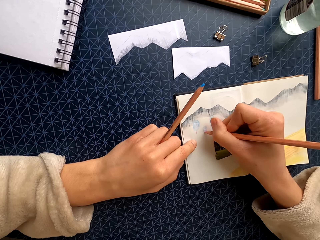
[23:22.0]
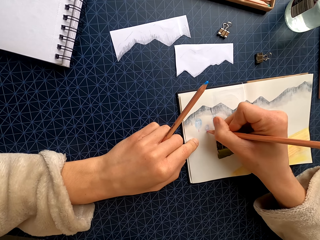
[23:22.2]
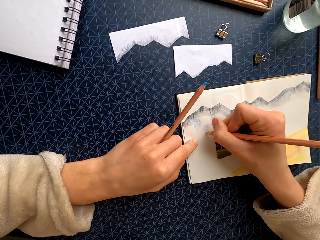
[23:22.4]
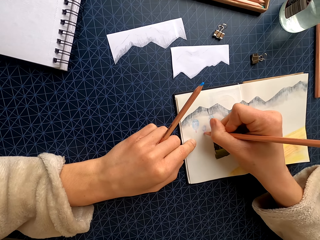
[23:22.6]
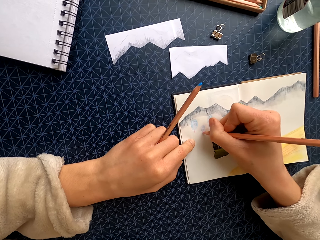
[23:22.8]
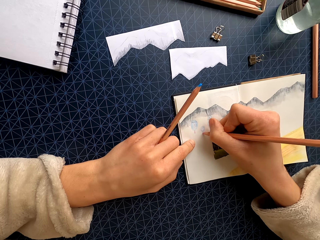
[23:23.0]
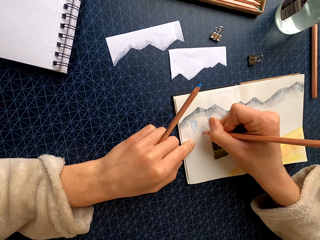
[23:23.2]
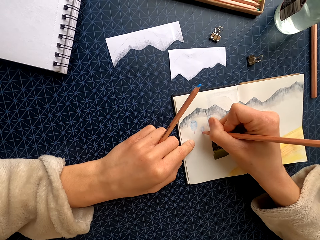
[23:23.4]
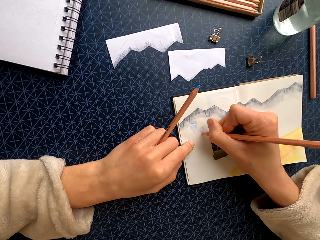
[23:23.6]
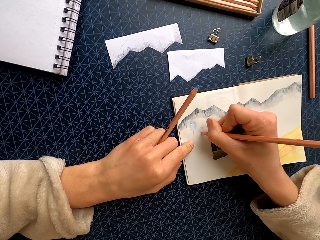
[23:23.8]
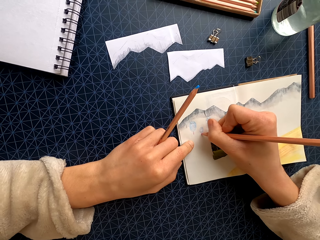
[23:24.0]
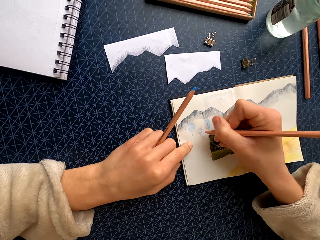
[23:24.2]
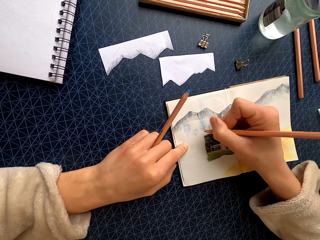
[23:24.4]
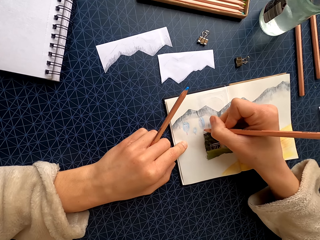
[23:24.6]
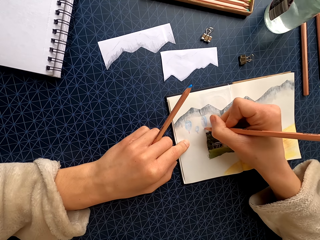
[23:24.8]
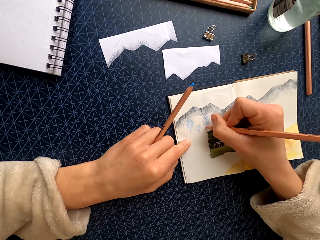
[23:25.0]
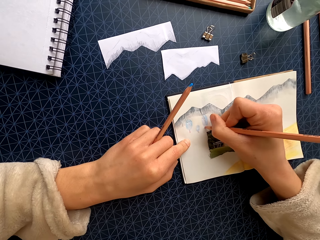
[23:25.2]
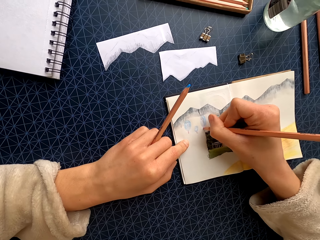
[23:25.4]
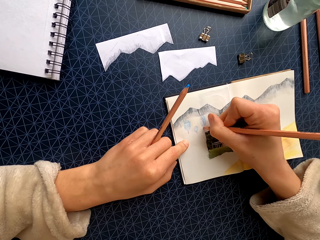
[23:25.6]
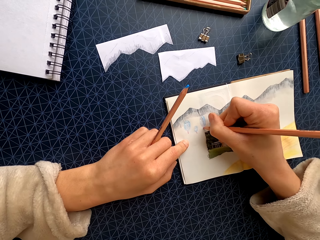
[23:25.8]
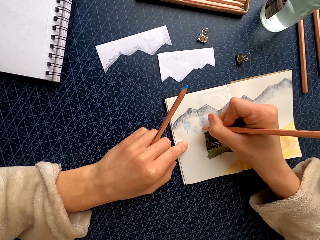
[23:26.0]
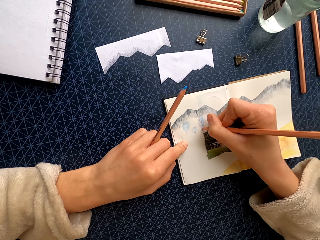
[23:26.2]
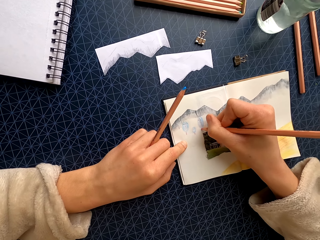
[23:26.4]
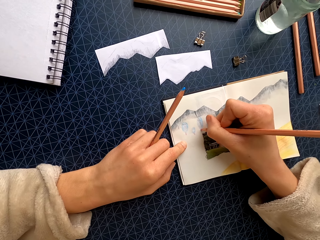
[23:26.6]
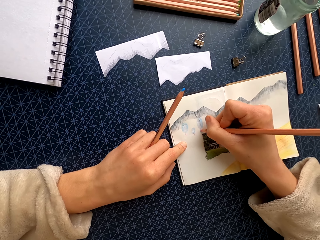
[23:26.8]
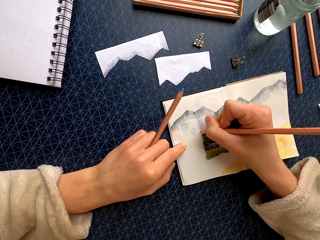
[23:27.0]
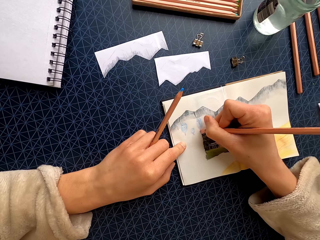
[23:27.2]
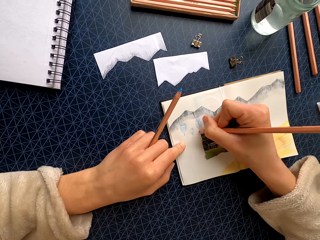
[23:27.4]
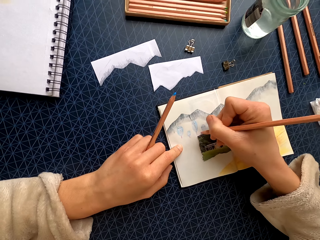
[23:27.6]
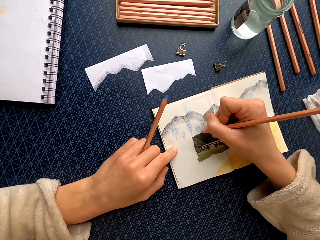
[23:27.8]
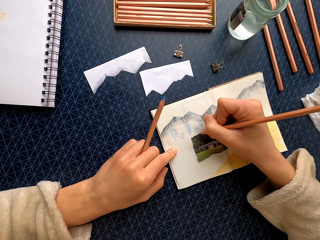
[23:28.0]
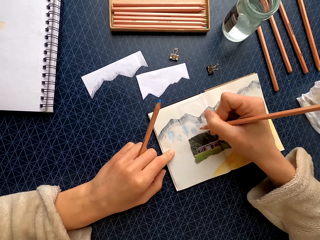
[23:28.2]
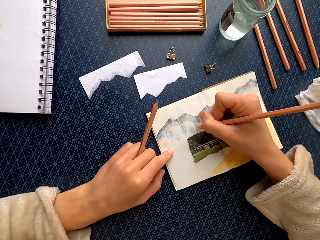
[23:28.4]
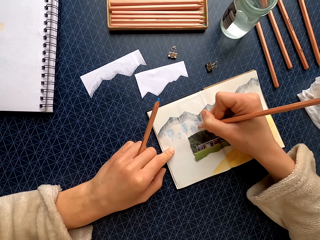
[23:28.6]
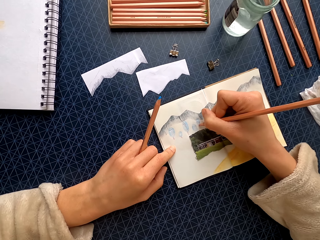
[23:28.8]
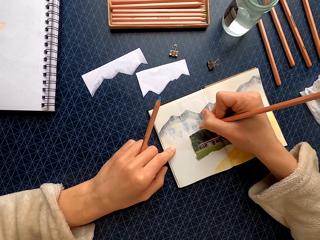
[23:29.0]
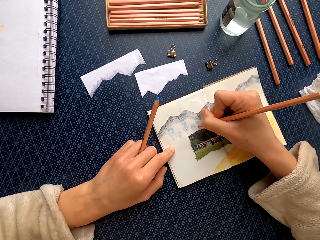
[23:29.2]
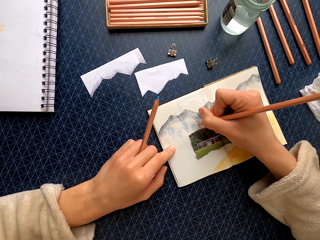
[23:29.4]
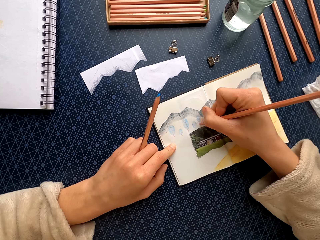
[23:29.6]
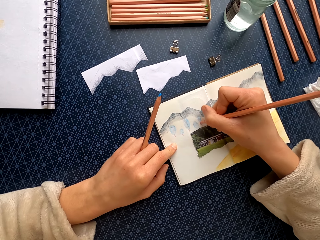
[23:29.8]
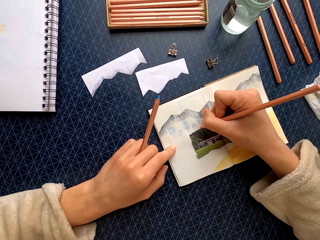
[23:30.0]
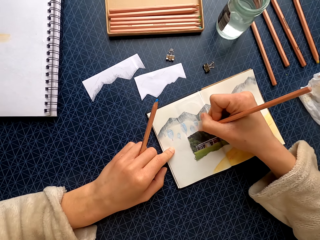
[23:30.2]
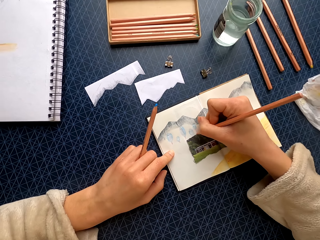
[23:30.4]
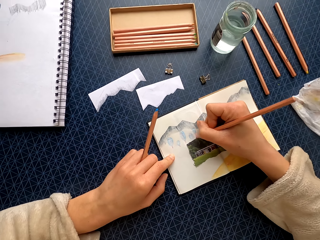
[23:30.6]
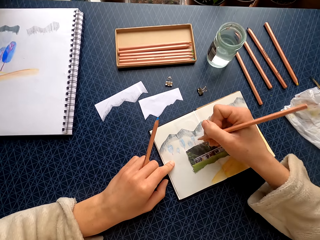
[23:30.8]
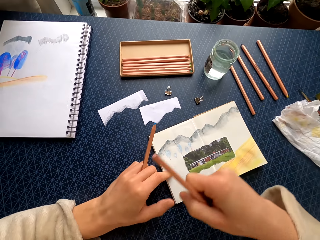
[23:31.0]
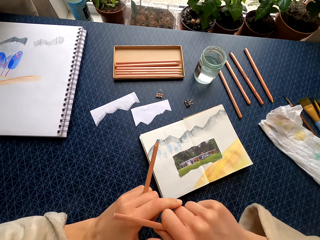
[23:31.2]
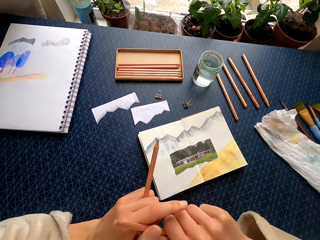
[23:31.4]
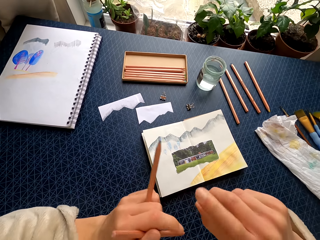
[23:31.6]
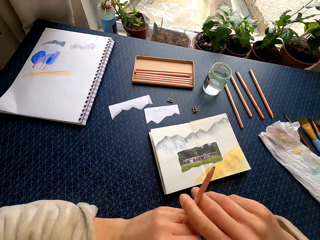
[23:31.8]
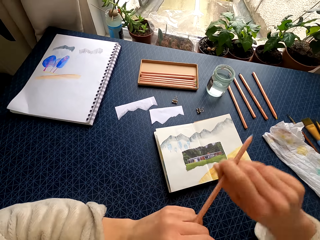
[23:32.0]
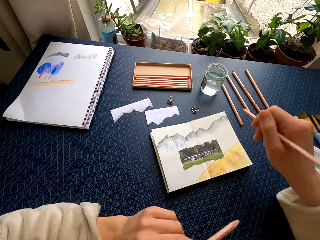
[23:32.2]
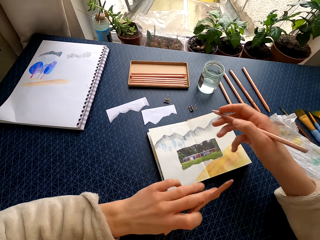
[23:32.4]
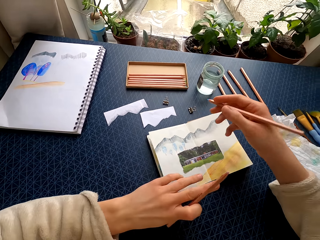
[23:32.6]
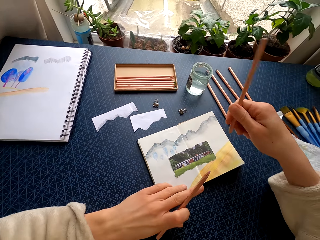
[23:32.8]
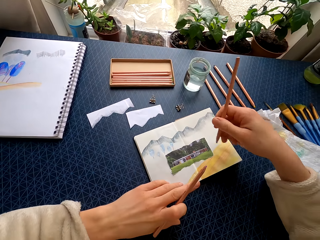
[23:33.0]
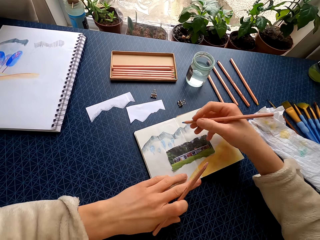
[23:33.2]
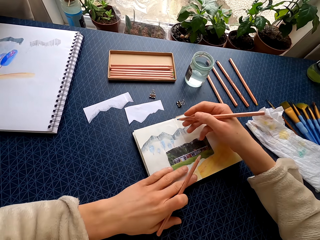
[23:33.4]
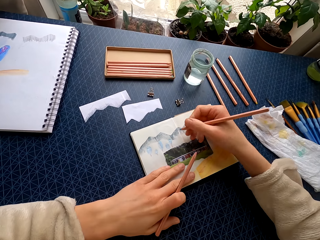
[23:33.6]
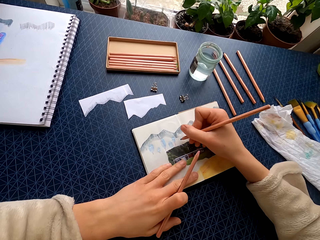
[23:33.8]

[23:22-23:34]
The camera wearer puts a crayon on the other hand. They pick the crayon from the other hand, the left hand.

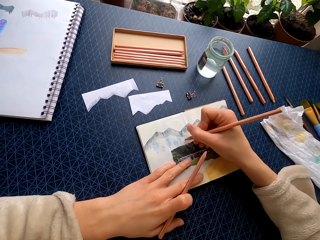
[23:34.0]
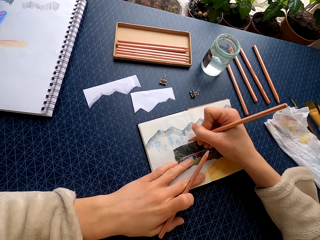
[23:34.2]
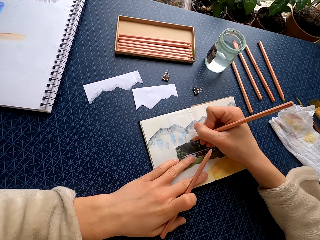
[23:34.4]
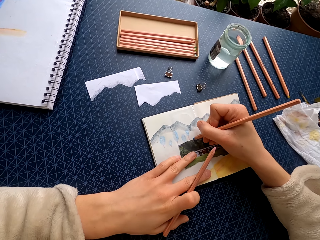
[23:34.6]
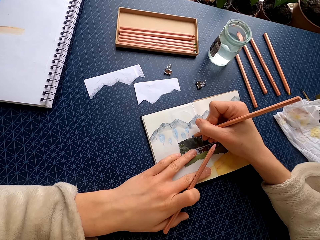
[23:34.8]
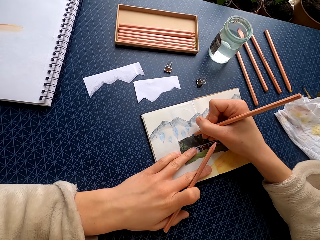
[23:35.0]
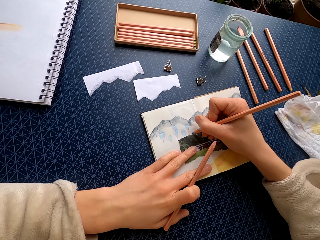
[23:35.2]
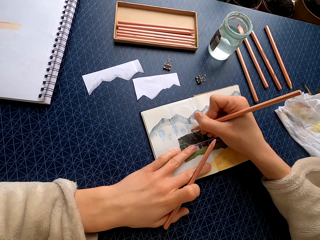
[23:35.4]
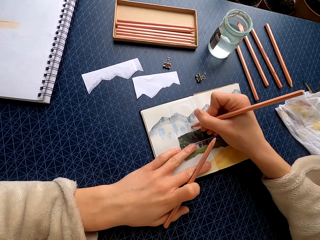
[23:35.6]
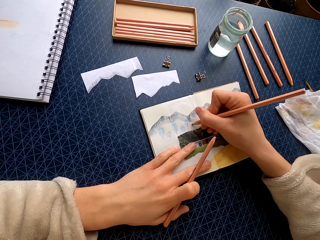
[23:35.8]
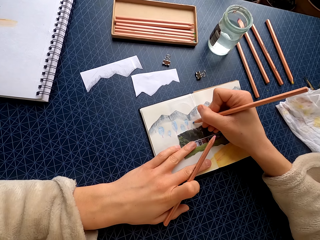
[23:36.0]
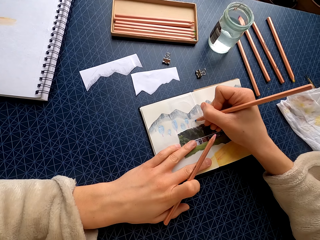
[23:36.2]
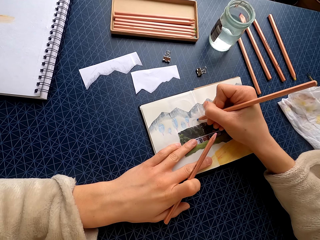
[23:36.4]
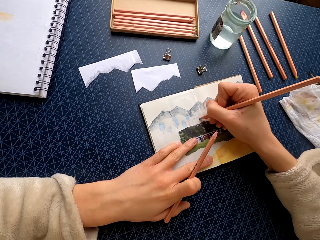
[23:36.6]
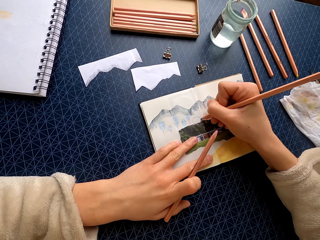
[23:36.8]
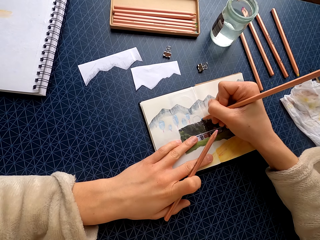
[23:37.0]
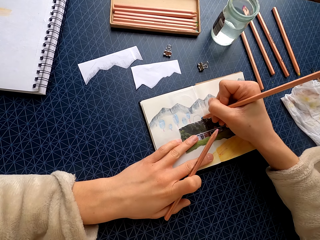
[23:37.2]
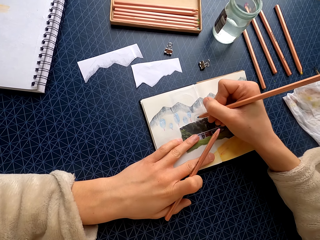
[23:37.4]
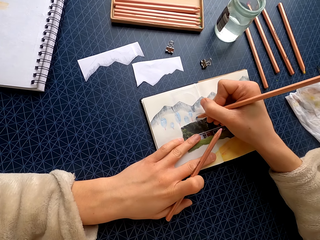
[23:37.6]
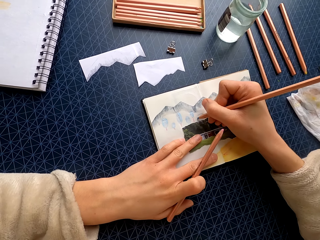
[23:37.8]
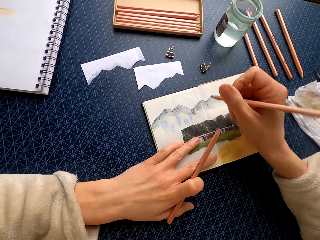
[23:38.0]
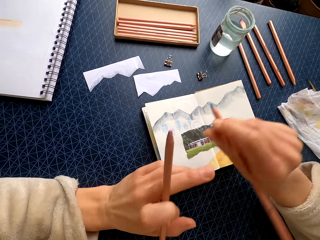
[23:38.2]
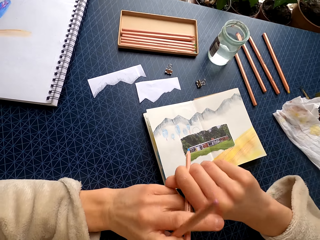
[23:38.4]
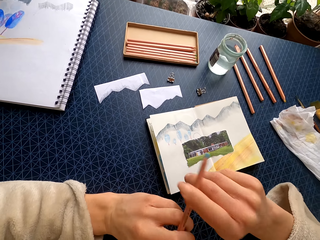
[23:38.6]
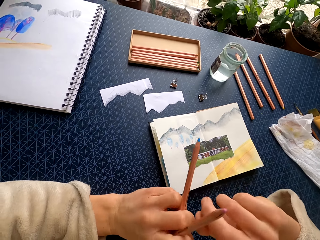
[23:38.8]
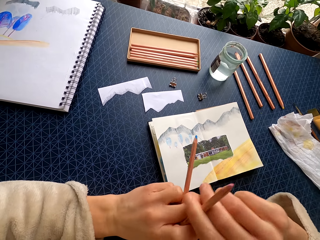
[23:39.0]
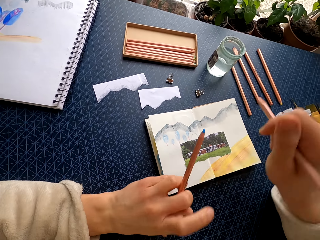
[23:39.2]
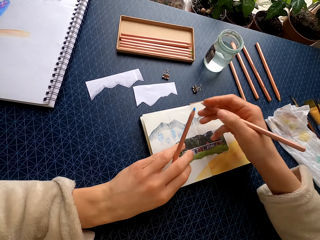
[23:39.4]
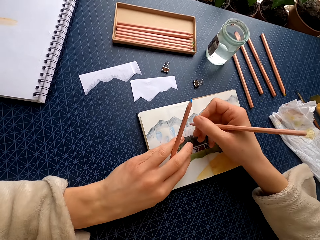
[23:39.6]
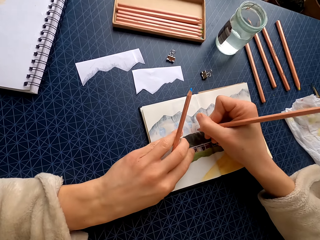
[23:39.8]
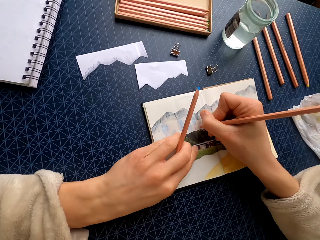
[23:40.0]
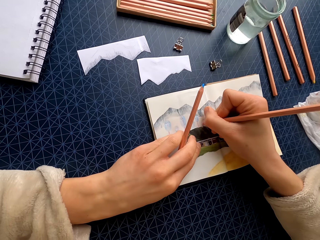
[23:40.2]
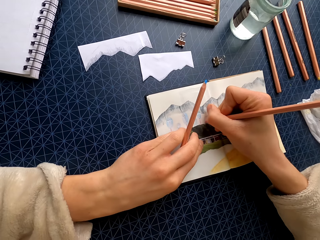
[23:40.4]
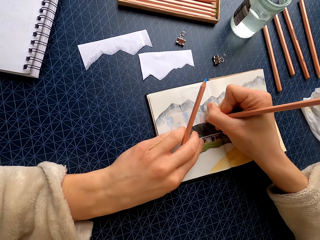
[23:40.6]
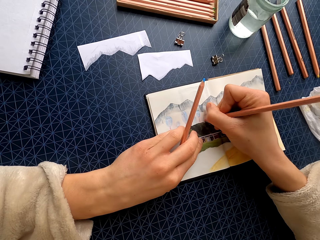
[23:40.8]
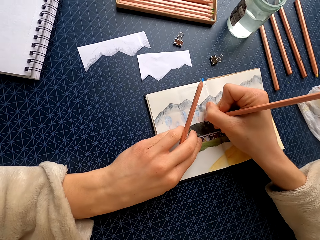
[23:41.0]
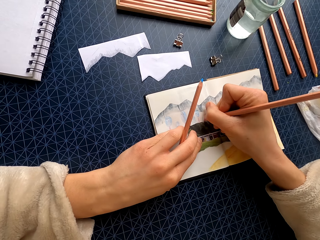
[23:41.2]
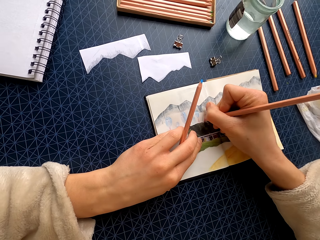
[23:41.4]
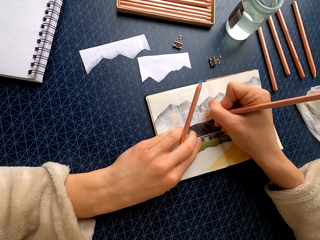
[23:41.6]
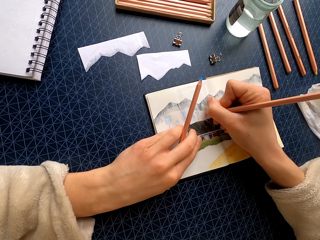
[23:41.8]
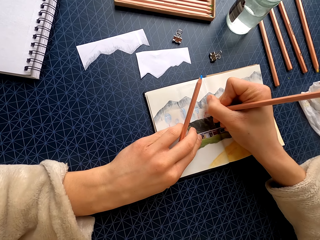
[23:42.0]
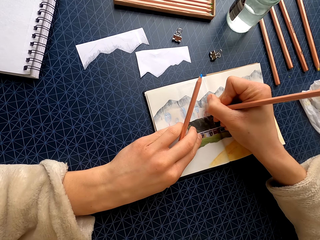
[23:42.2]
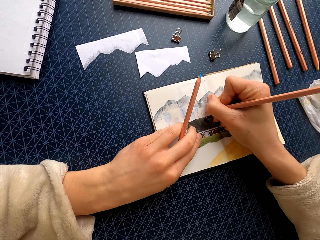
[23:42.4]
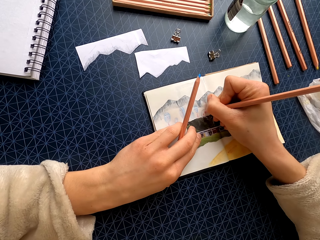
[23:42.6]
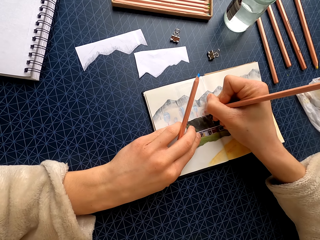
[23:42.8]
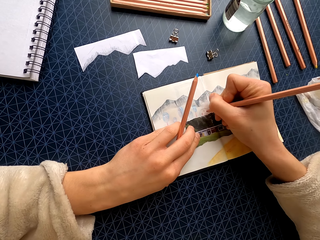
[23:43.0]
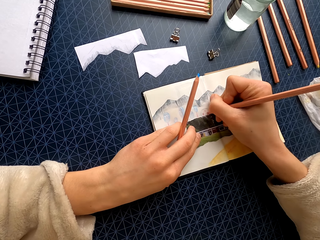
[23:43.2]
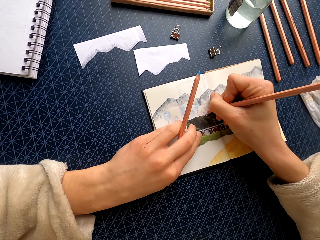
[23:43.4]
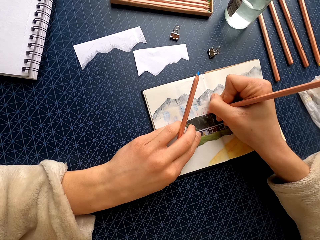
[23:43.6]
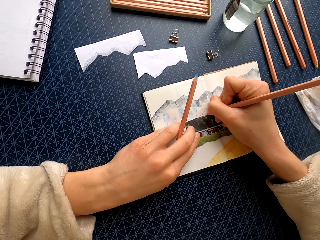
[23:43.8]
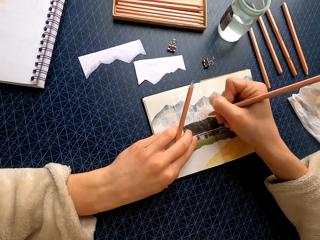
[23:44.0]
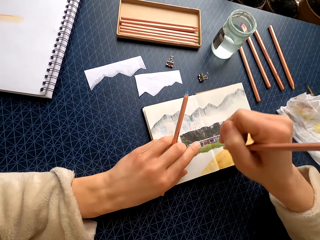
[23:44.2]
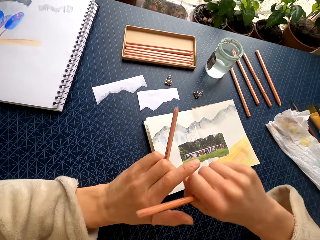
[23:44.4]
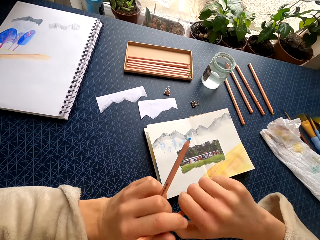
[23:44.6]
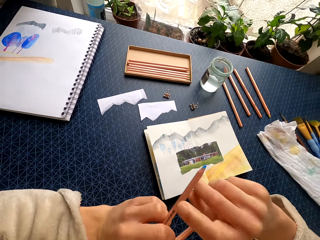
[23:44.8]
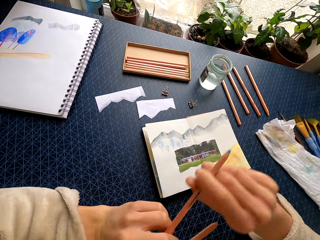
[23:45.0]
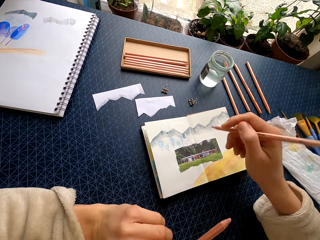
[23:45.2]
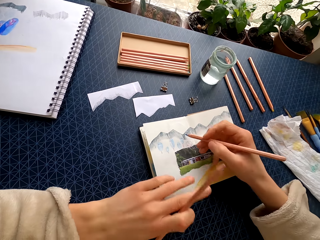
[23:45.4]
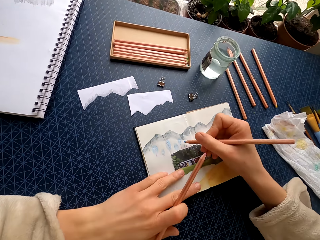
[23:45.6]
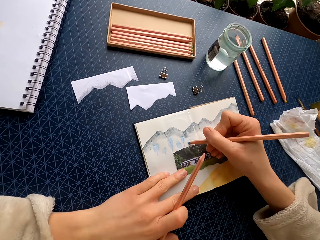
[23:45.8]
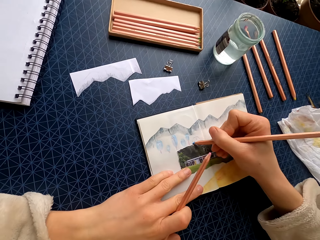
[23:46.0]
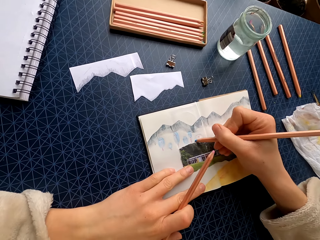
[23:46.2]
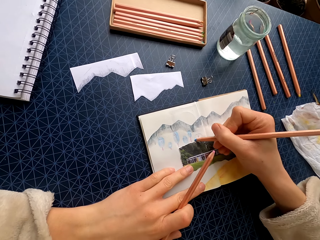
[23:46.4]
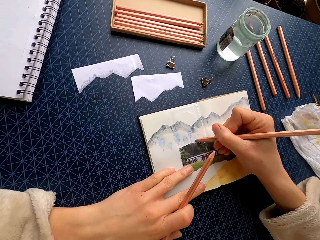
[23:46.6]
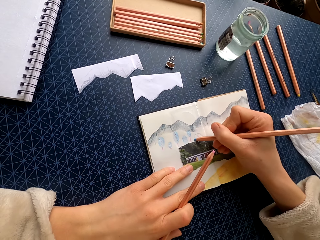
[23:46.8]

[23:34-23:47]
The camera wearer colors a drawing on the paper with a crayon. They put the crayon on the other hand. They pick the crayon from the other hand, the left hand. They color the drawing on the paper with the crayon. They put the crayon on the other hand. They pick the crayon from the other hand. They color the drawing with the crayon.
